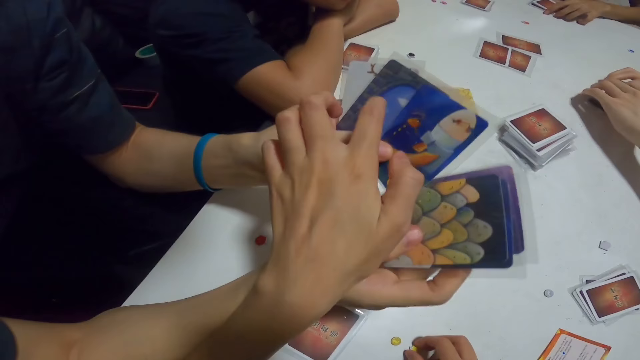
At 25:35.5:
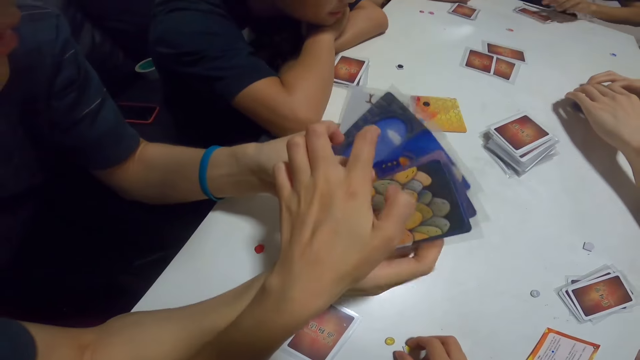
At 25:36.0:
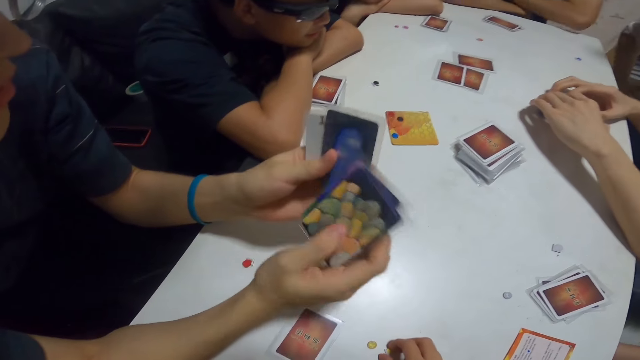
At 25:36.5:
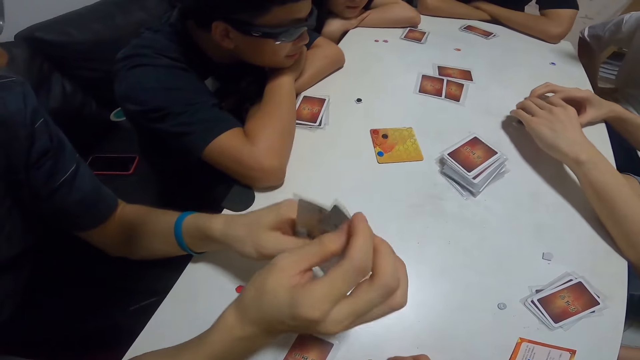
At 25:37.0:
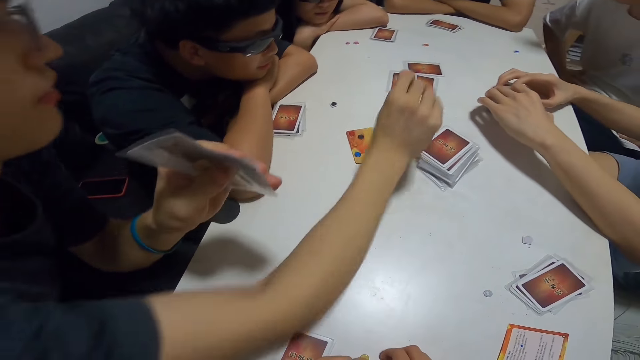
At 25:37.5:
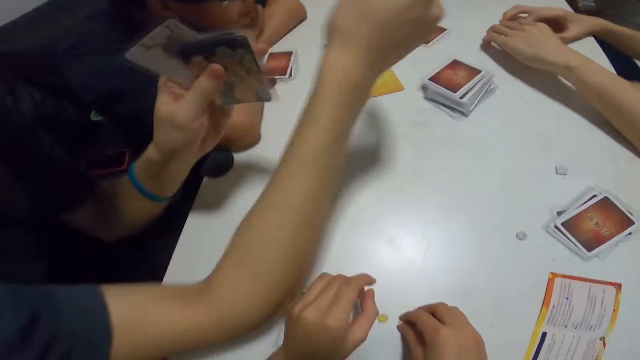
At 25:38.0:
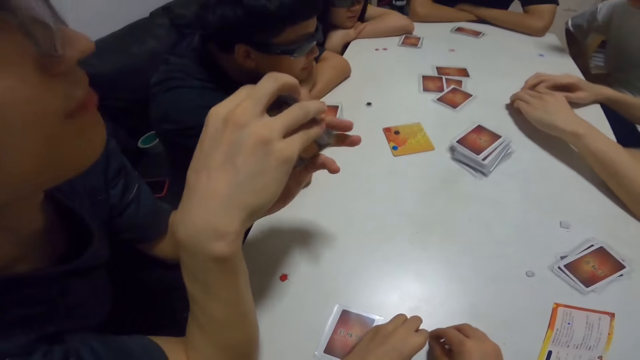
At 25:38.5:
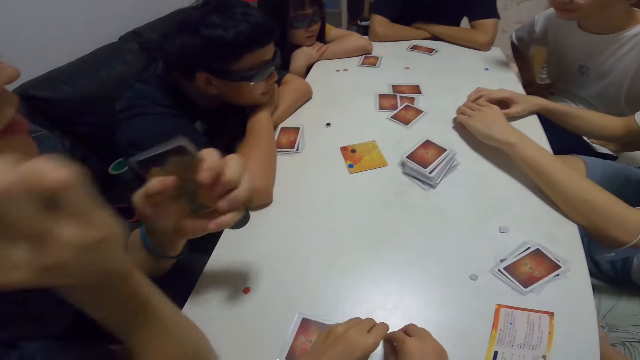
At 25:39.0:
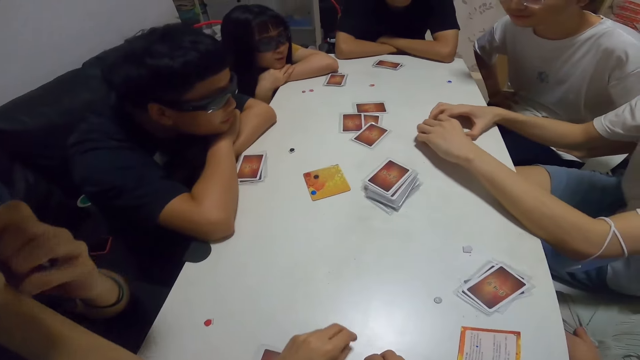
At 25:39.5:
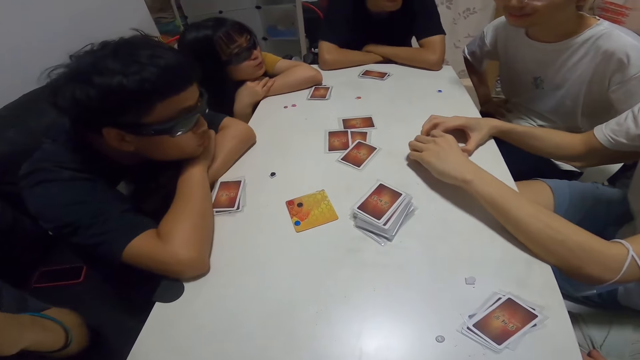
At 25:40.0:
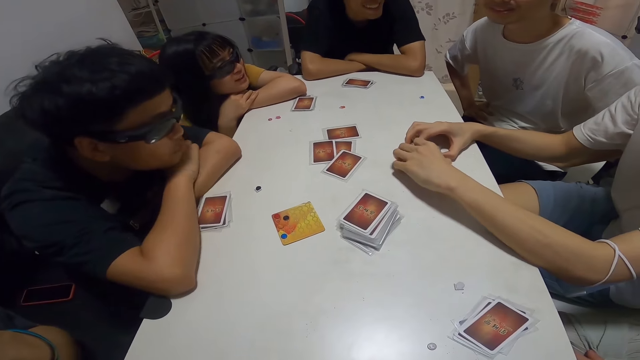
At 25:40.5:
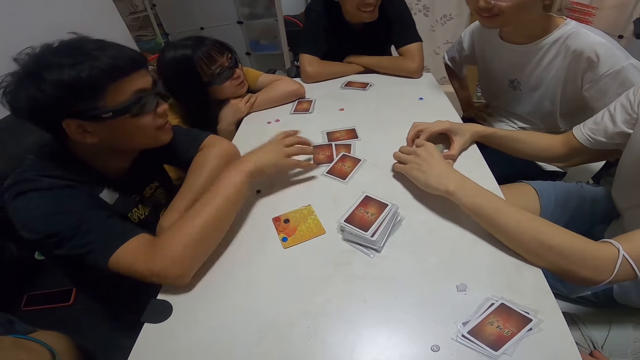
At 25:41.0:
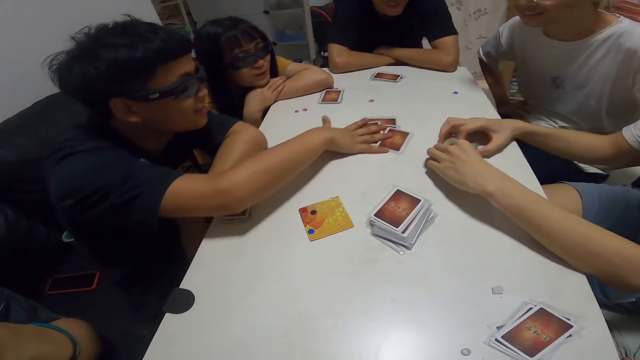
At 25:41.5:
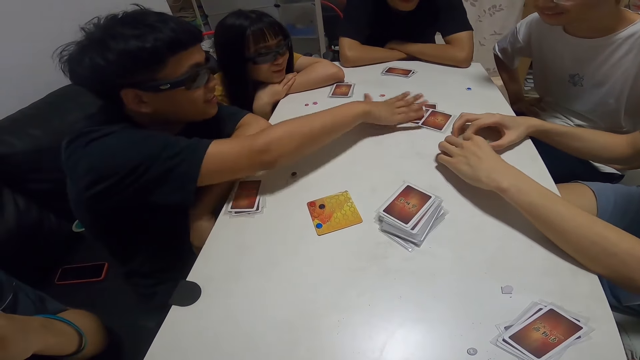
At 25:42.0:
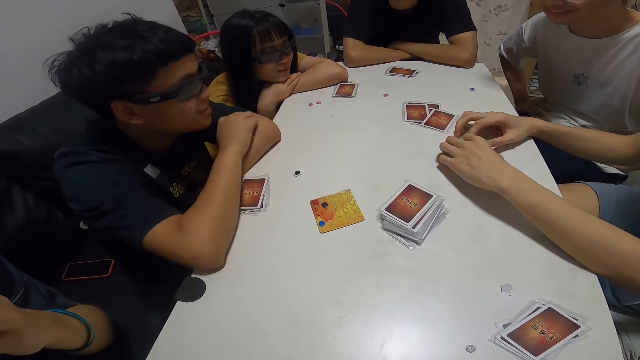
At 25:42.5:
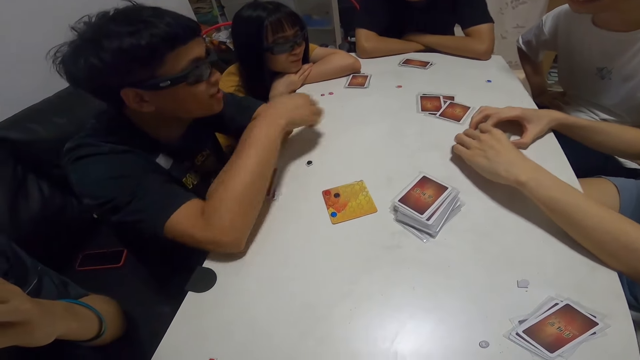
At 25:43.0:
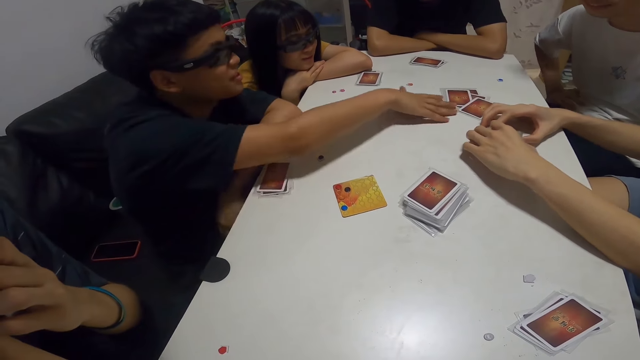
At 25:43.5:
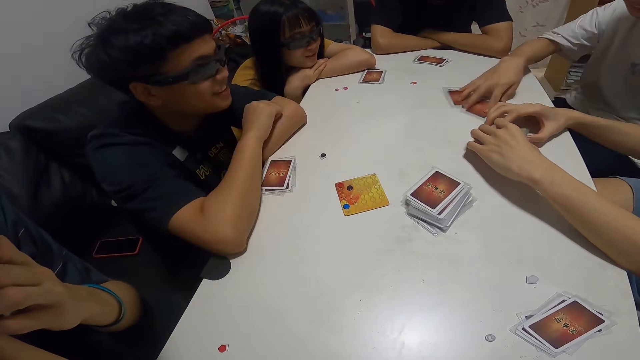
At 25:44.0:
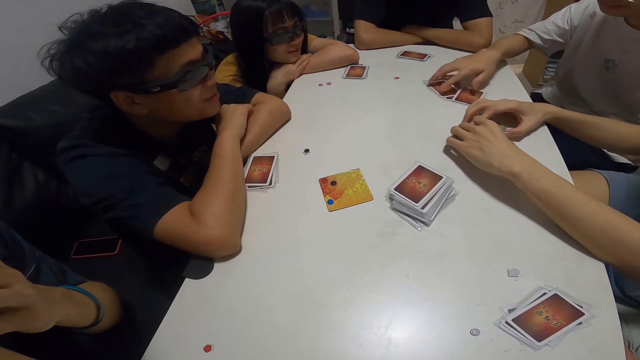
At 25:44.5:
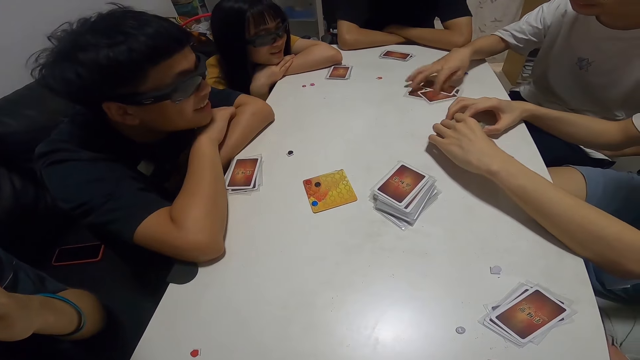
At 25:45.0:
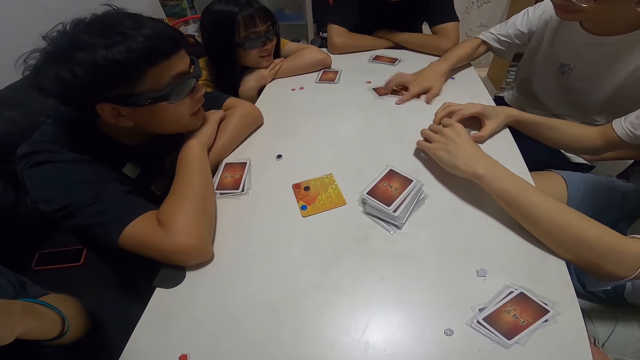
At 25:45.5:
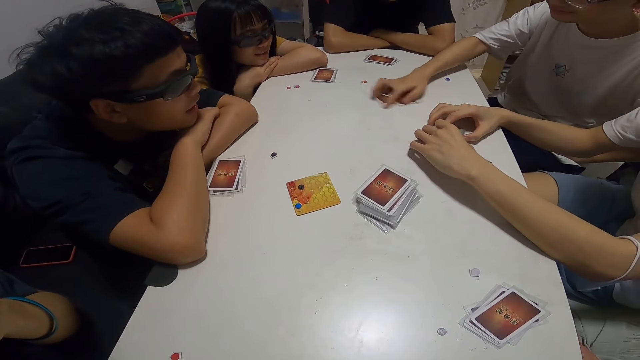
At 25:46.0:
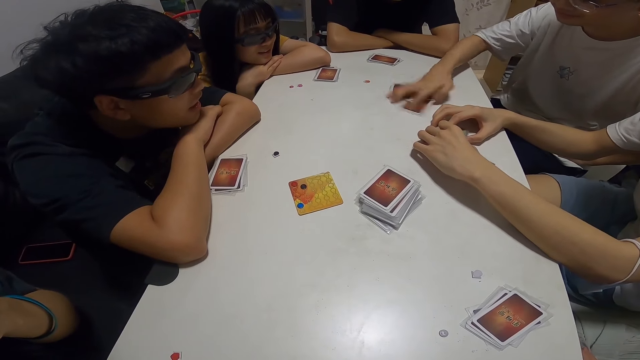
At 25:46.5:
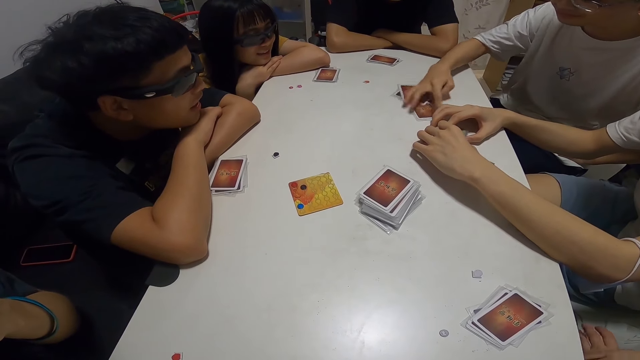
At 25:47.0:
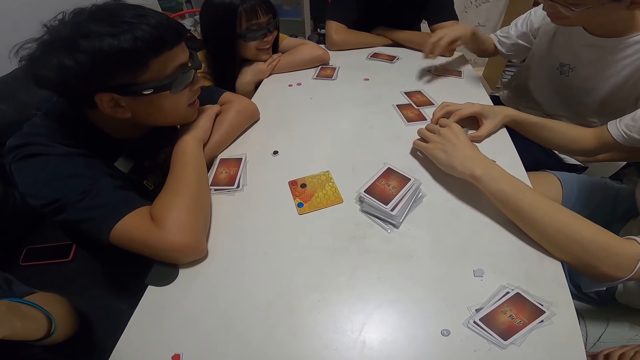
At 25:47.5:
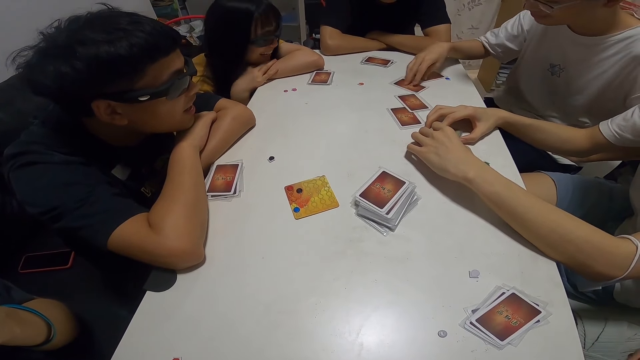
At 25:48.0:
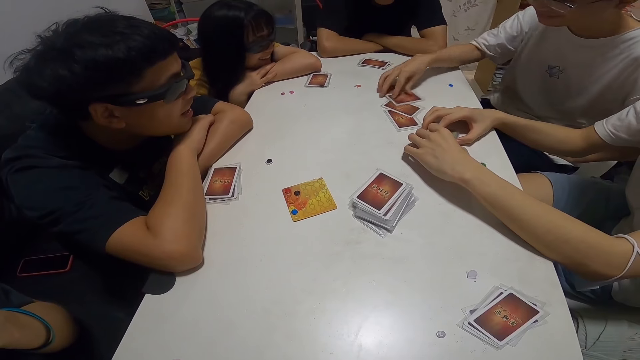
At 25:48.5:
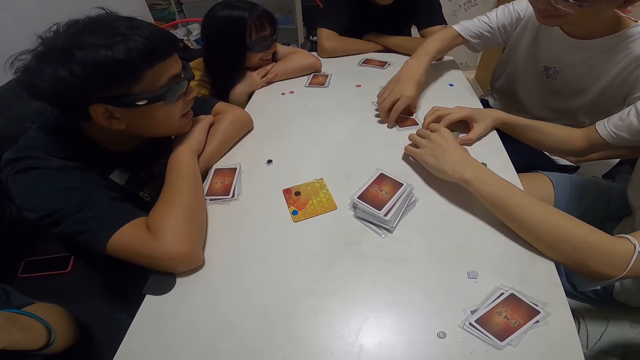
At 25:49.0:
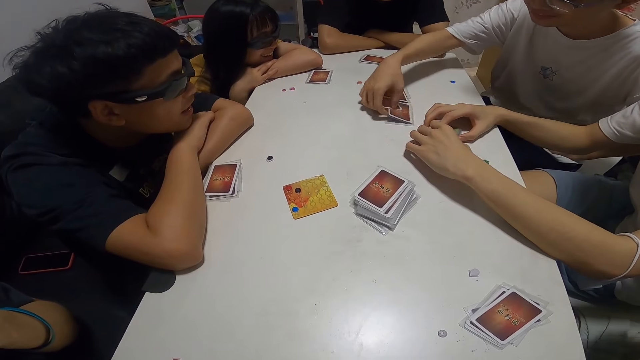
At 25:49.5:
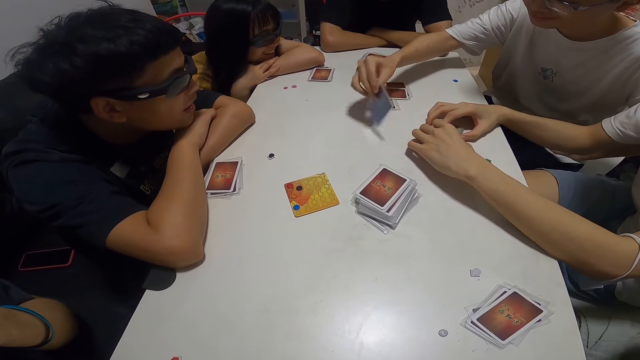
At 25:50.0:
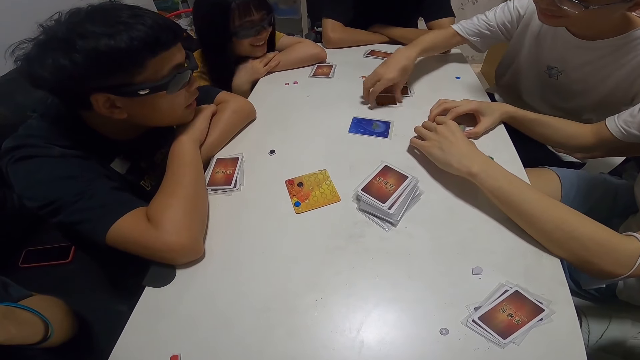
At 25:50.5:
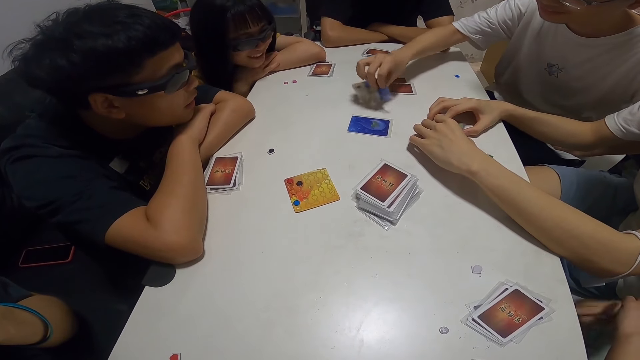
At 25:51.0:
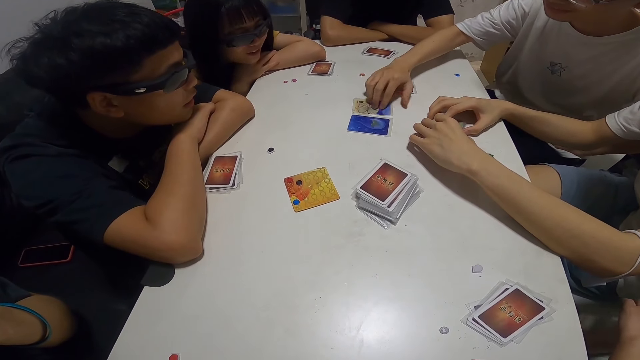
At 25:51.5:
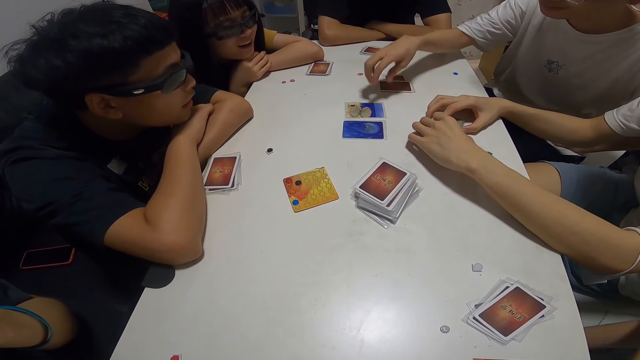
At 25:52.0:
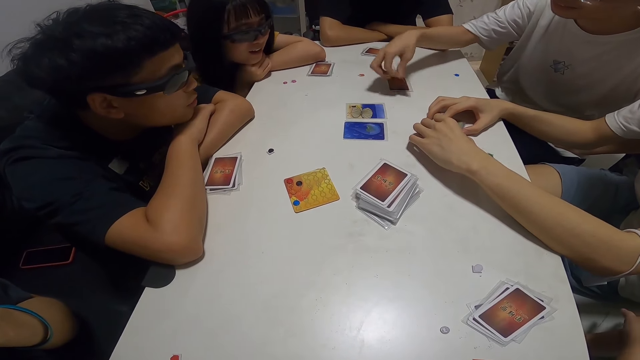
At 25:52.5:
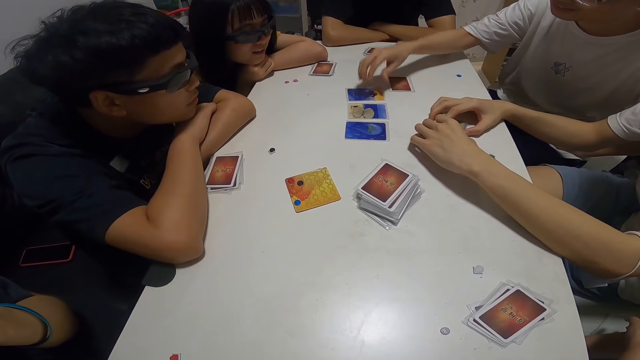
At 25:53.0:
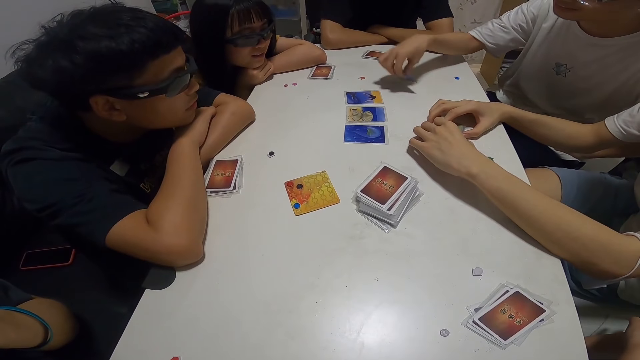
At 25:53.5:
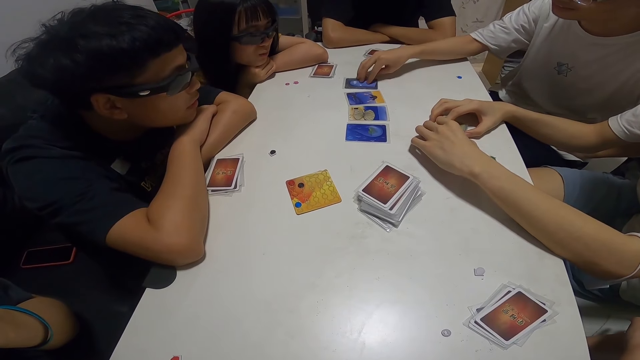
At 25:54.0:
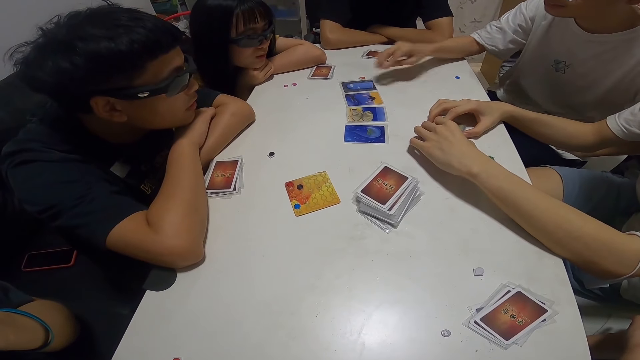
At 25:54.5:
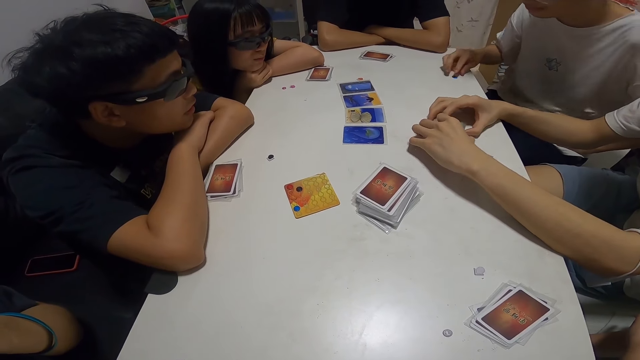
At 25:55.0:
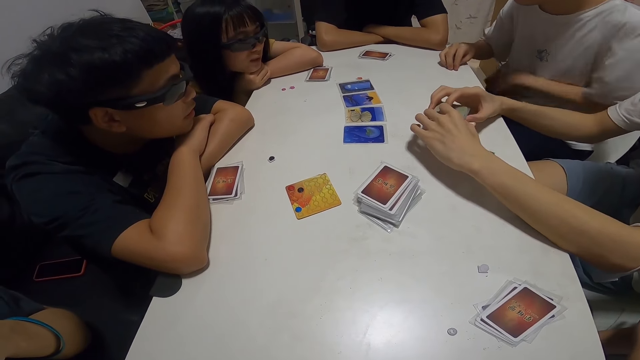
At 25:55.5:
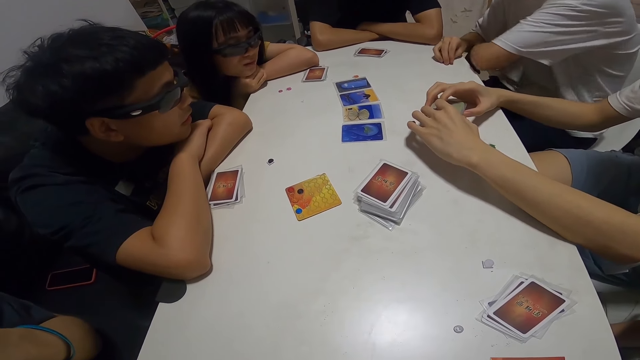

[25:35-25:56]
A man places a card on the table. Another man moves the cards on the table. Another man shuffles the cards and places the cards on the table.
